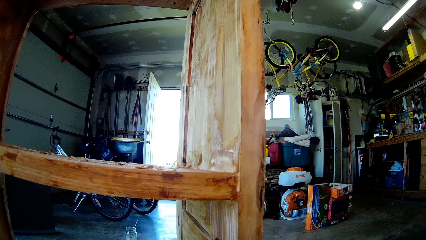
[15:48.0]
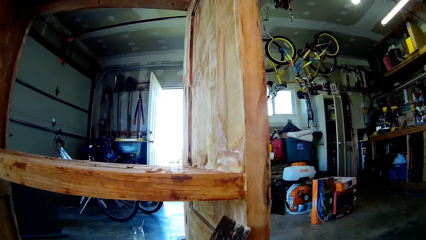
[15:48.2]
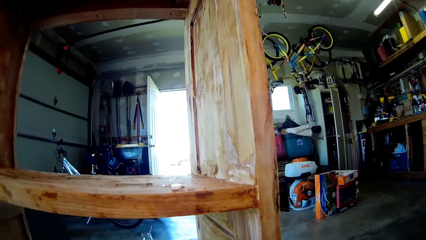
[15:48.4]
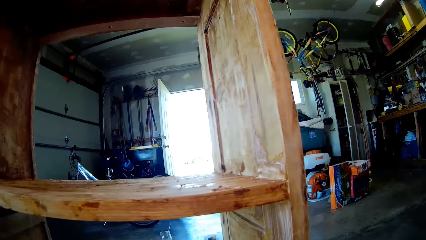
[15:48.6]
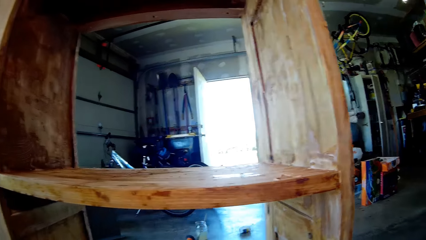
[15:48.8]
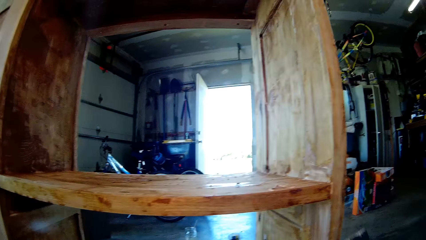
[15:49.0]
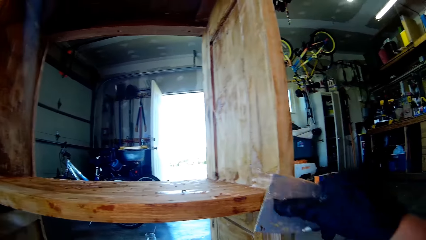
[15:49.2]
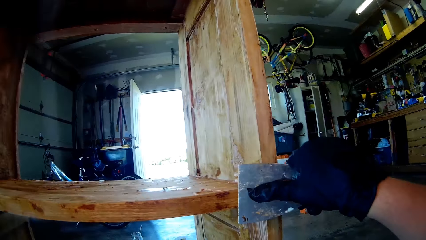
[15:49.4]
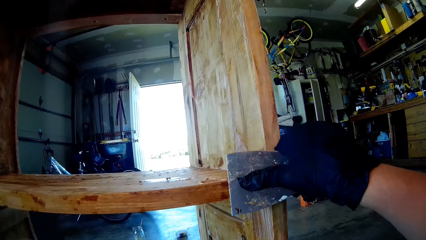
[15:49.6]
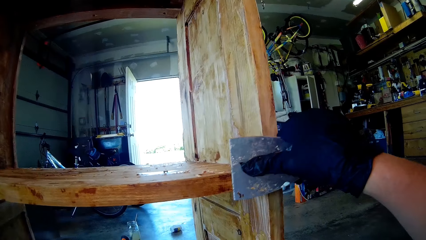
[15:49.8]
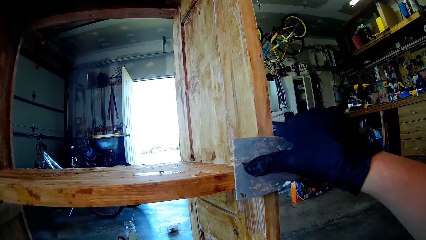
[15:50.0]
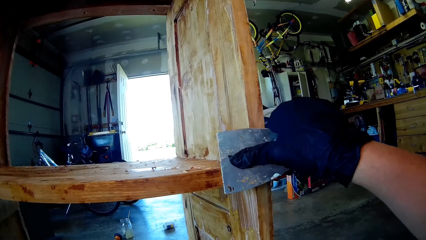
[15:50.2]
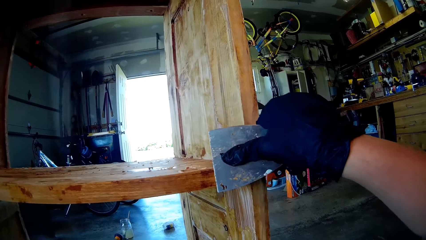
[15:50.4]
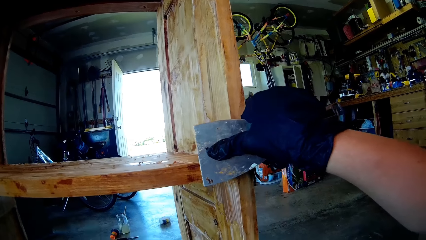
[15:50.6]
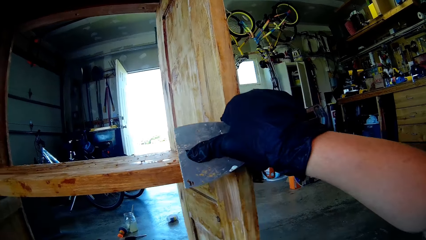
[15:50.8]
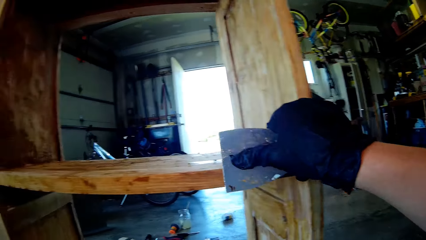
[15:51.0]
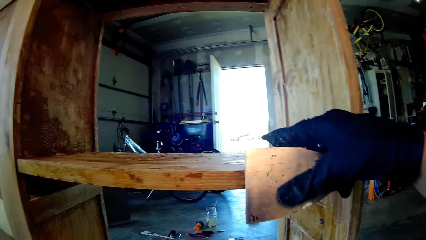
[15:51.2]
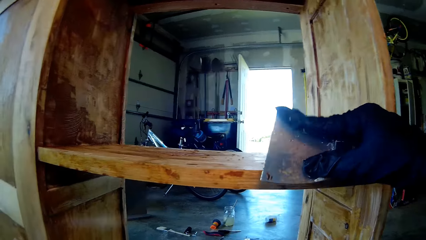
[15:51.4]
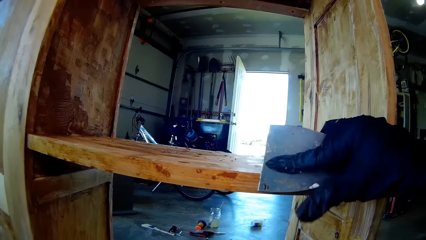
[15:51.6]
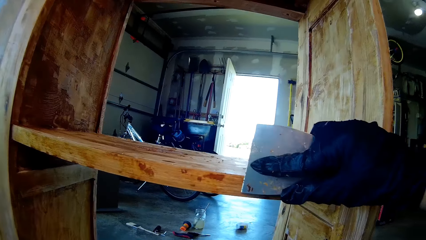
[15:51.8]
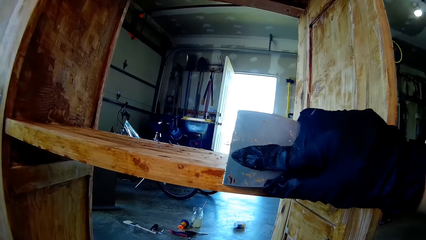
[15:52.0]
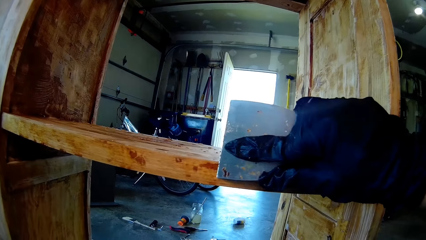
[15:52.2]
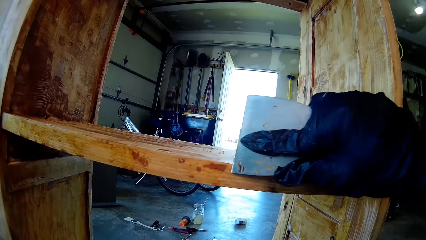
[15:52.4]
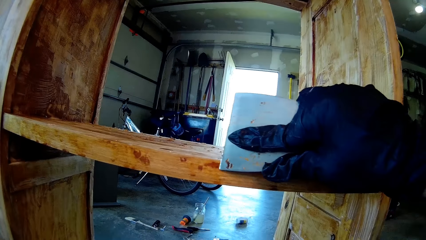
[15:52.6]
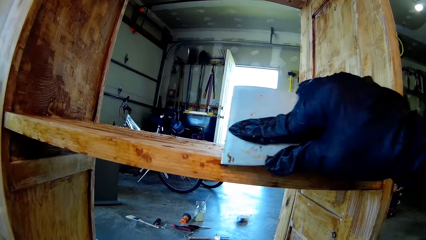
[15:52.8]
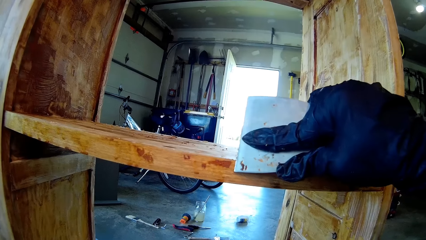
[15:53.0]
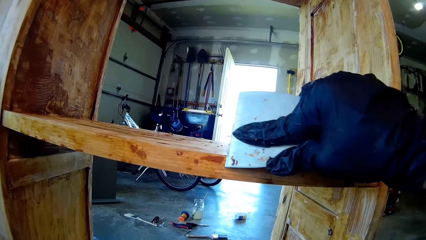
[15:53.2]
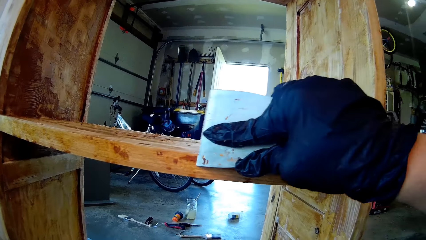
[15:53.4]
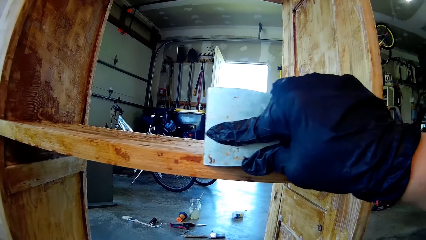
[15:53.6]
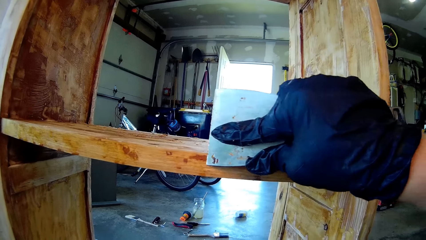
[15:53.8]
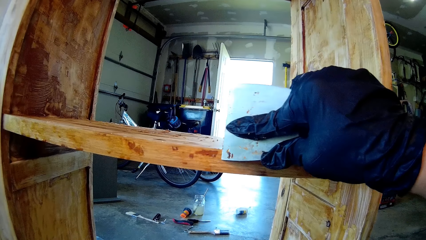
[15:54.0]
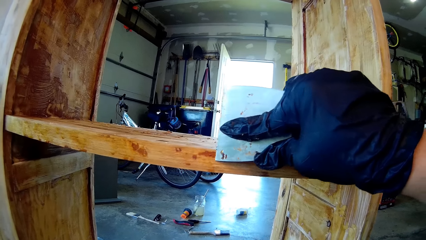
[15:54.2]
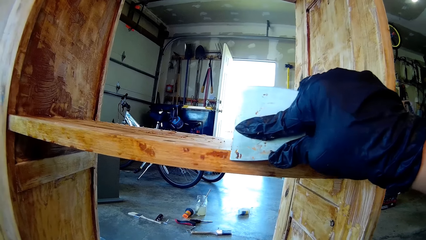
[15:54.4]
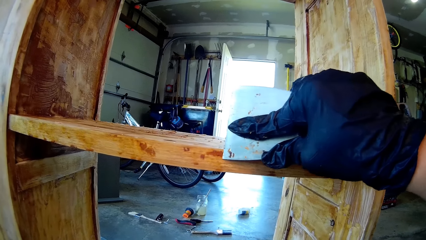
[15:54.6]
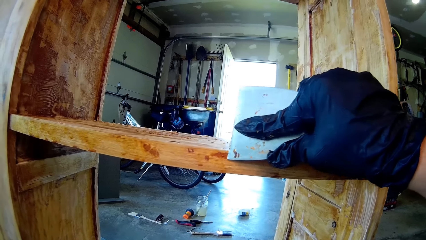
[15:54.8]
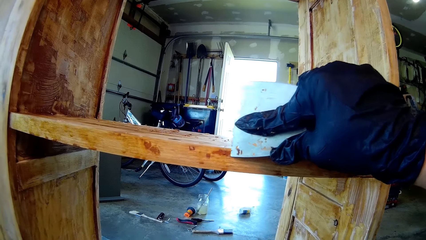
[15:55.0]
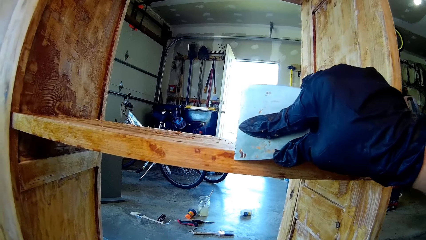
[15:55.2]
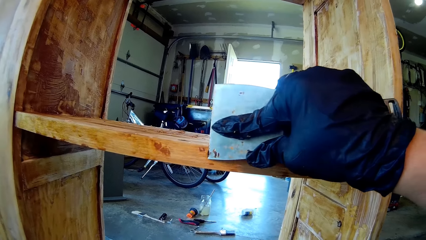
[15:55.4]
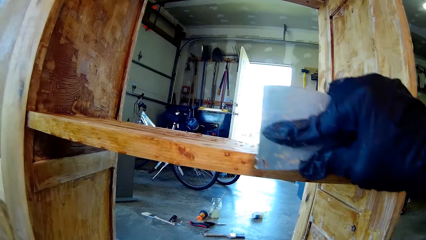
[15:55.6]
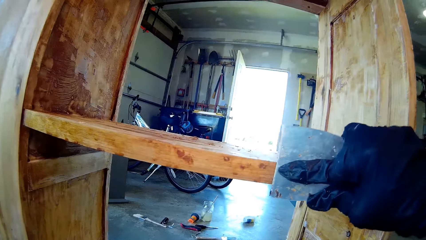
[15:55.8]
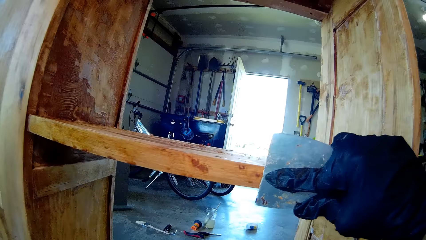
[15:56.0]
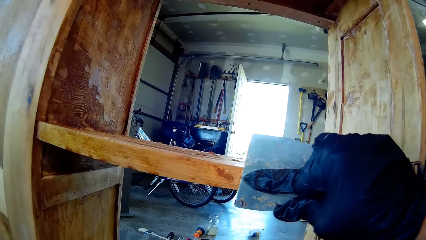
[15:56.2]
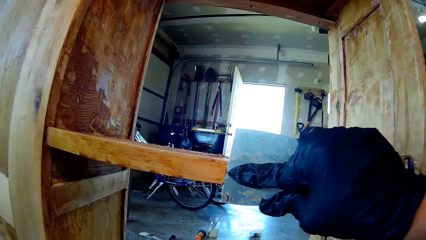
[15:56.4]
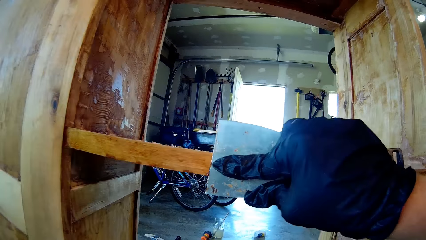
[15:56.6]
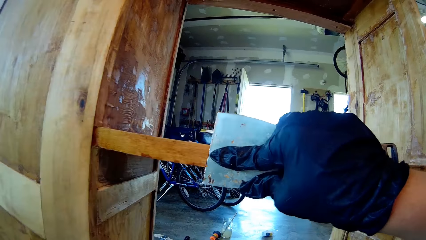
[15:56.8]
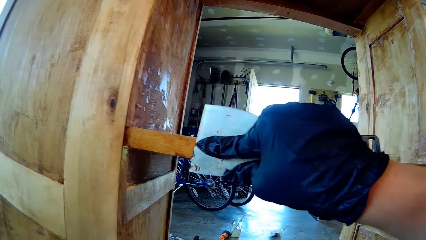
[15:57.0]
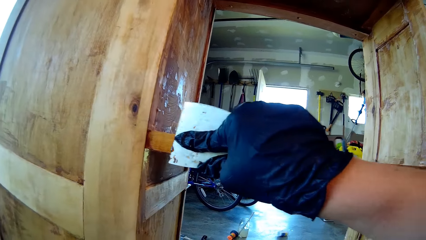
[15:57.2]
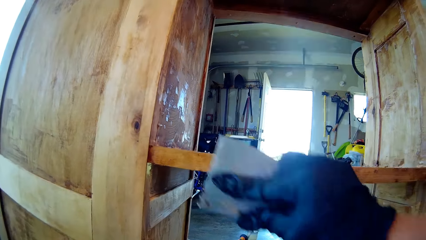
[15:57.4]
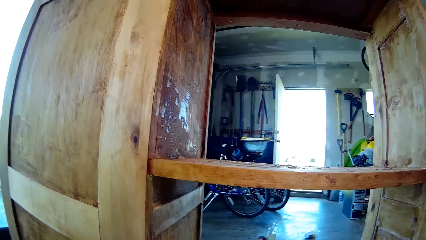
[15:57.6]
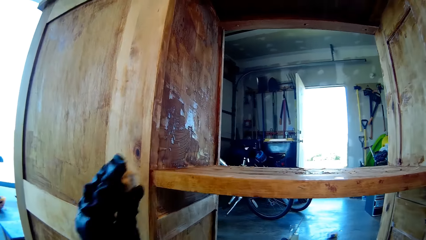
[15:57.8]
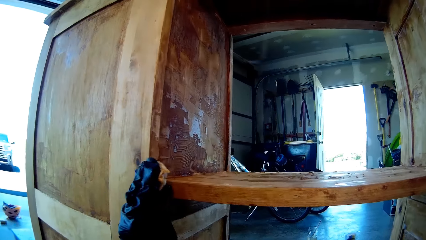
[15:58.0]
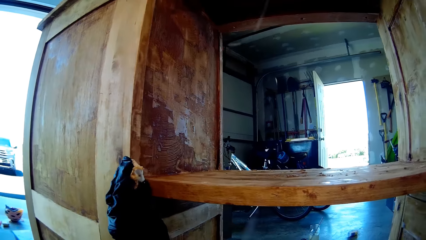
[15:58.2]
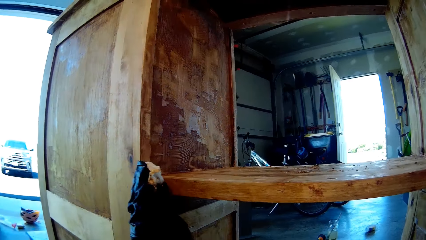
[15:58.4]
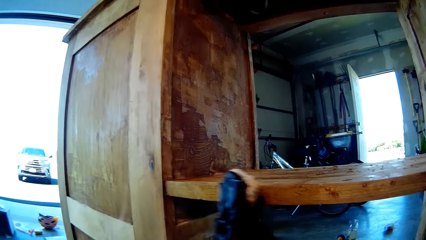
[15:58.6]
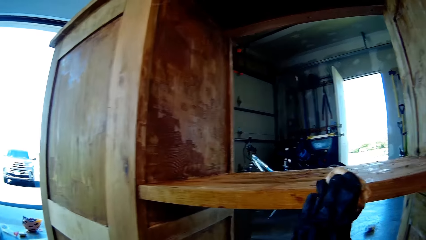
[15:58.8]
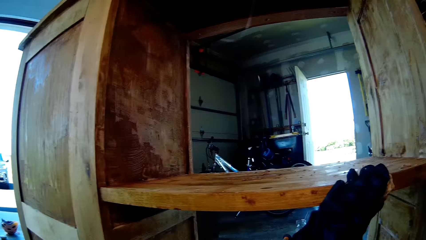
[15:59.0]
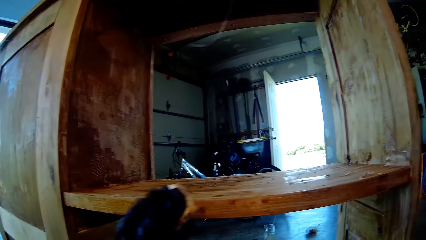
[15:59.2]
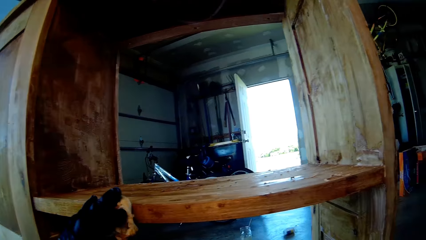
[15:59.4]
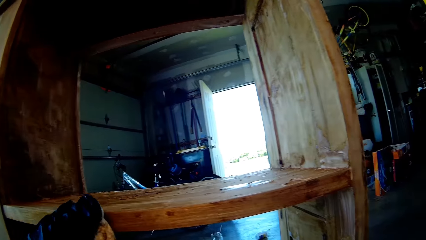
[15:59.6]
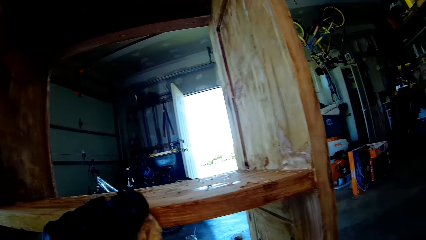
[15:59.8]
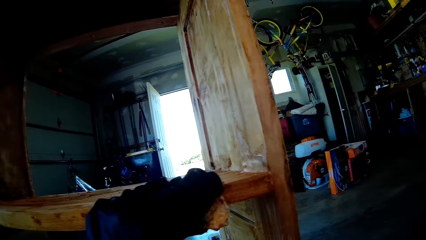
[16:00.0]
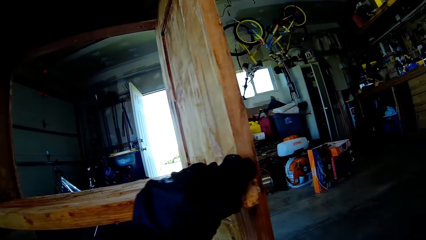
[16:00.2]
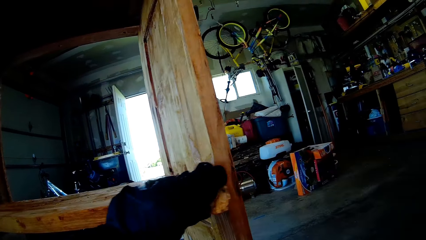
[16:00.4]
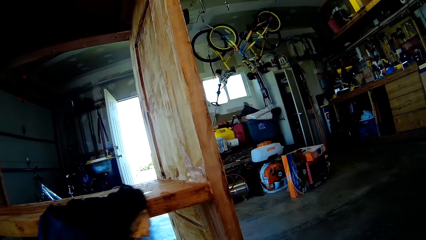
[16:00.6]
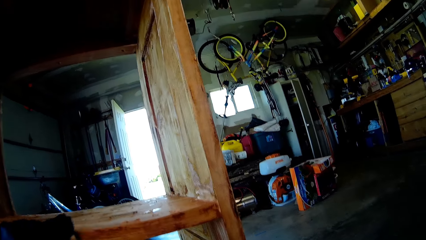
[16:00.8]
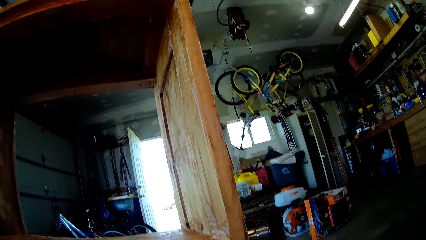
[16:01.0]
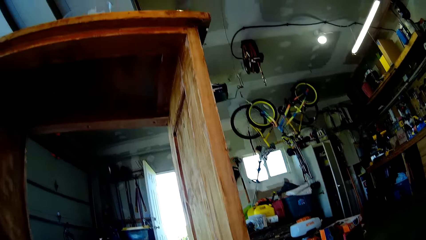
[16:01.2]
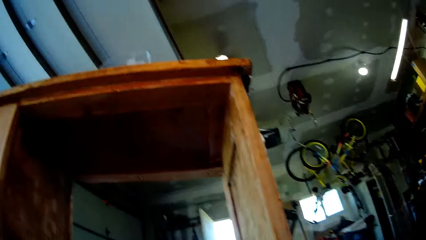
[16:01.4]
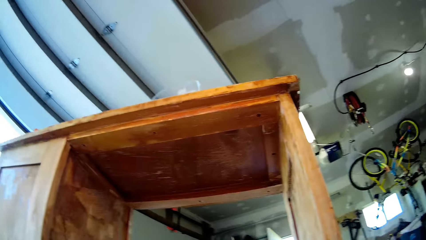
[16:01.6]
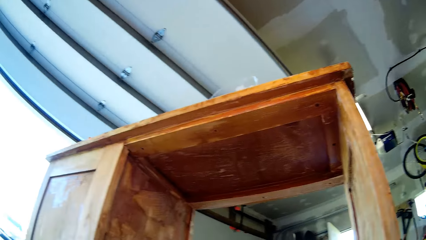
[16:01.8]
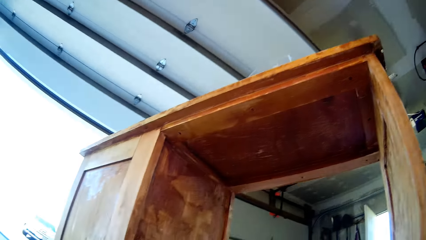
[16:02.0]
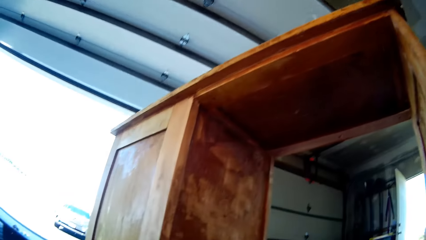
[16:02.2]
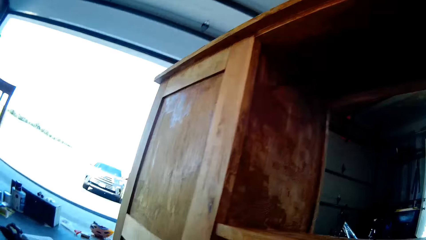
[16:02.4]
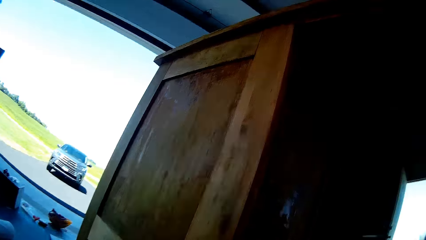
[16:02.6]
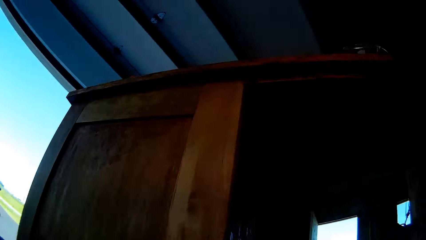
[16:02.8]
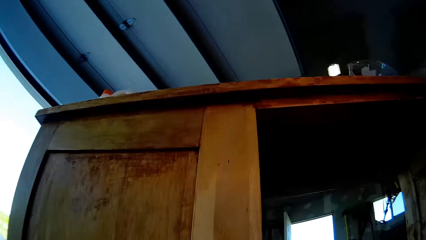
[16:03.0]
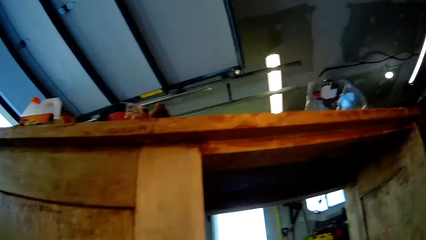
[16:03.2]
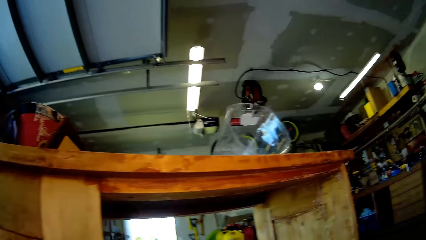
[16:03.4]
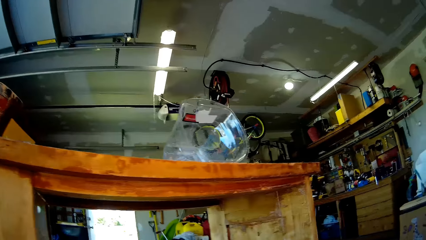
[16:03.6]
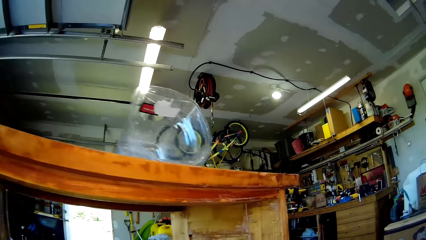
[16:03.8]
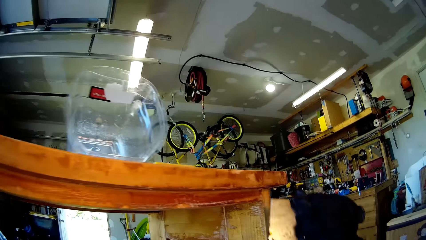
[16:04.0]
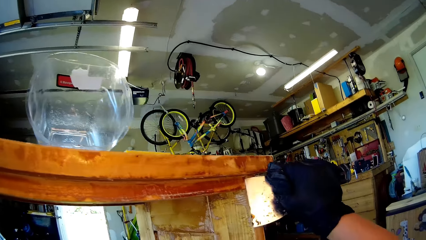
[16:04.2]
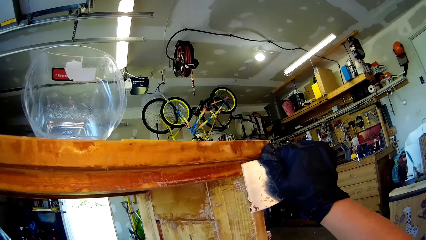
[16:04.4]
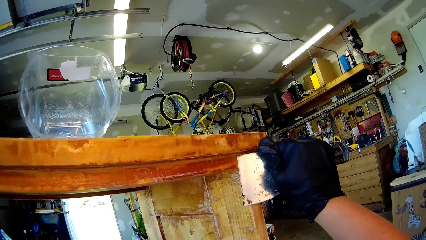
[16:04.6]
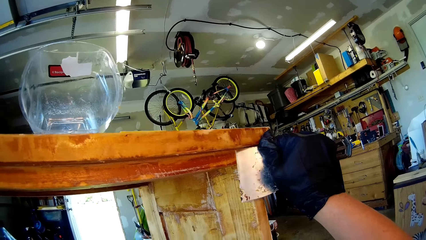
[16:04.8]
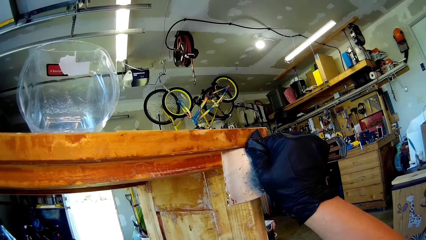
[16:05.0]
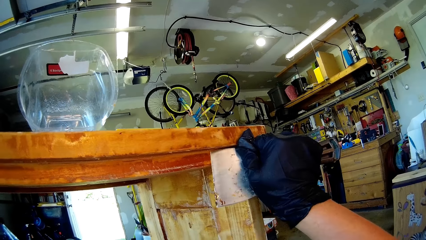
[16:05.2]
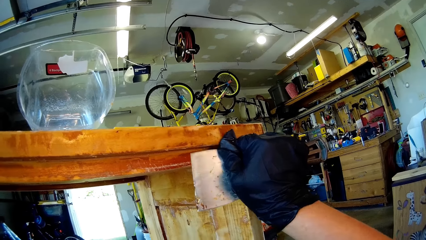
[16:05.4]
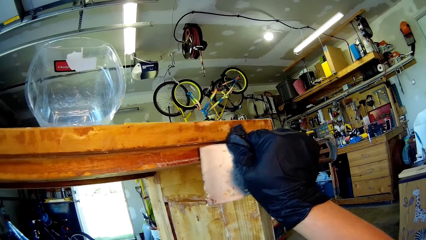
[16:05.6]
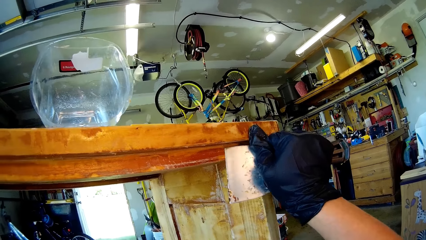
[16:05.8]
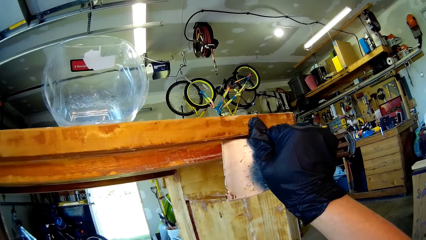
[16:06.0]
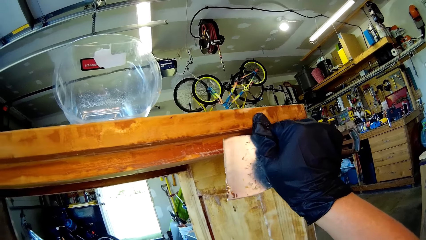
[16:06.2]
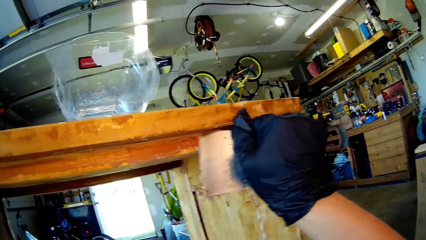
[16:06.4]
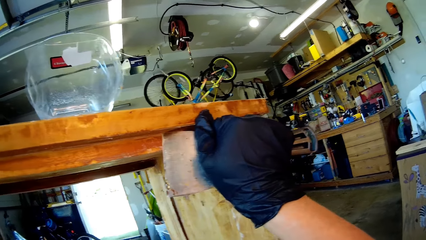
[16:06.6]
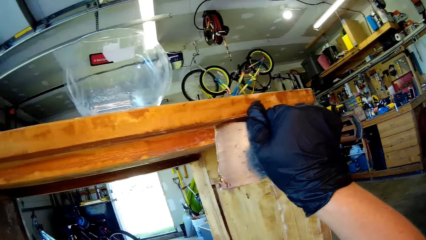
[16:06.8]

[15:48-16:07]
The camera wearer wipes the wood furniture with a wiping cloth. They remove dirt on the wood furniture with a scraper.
